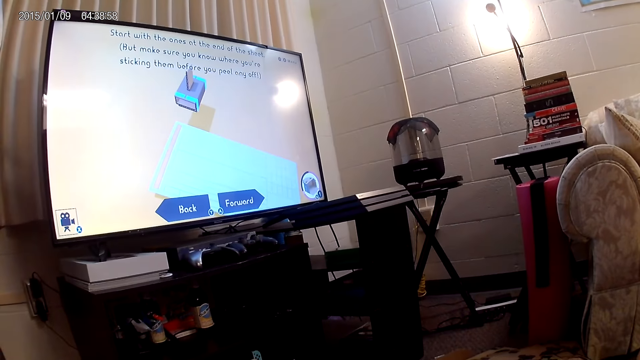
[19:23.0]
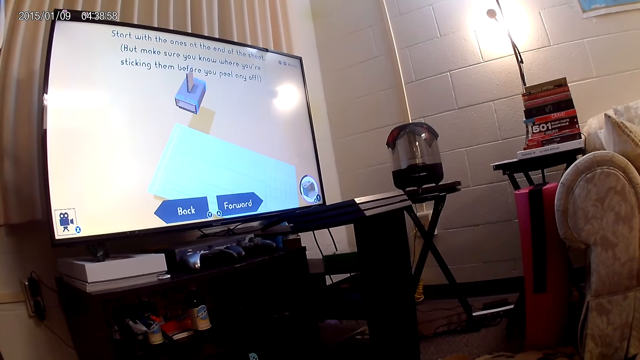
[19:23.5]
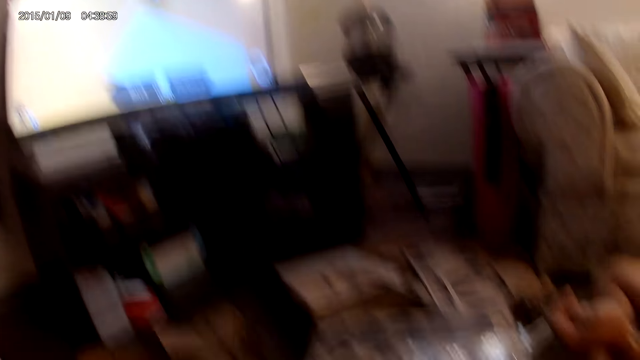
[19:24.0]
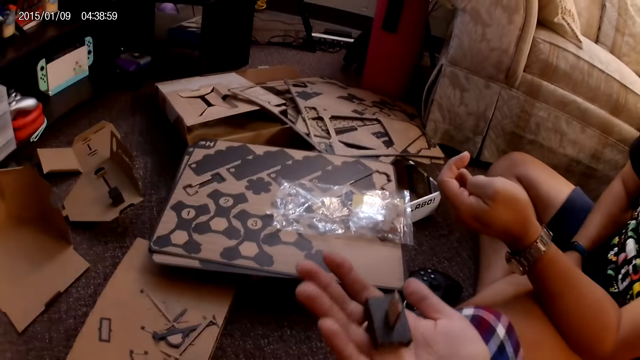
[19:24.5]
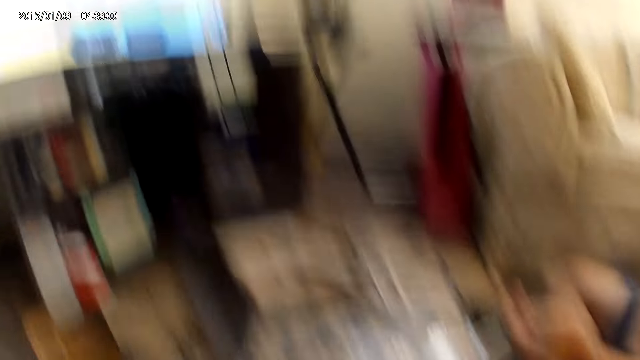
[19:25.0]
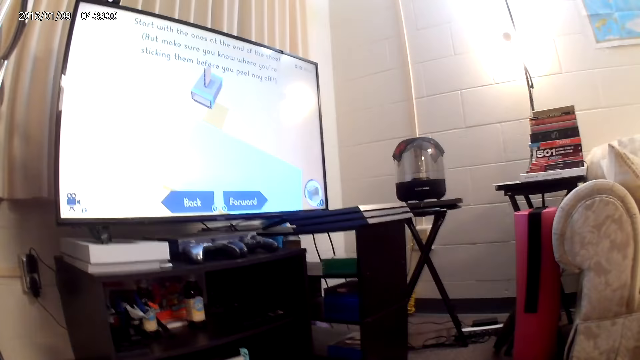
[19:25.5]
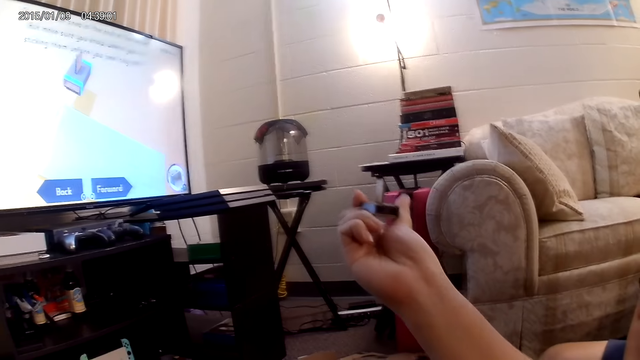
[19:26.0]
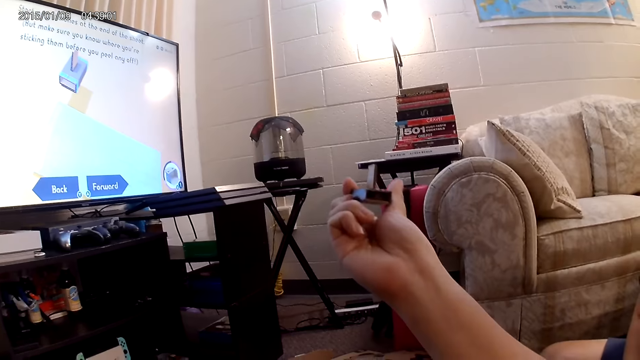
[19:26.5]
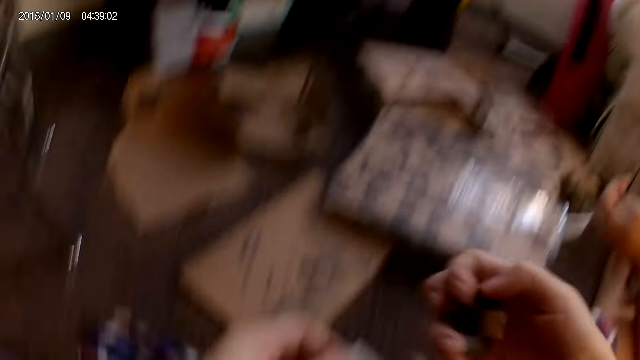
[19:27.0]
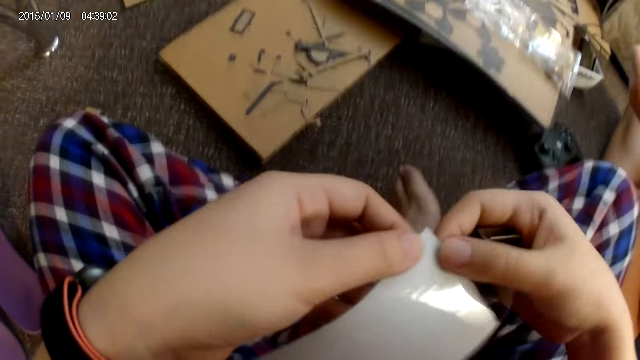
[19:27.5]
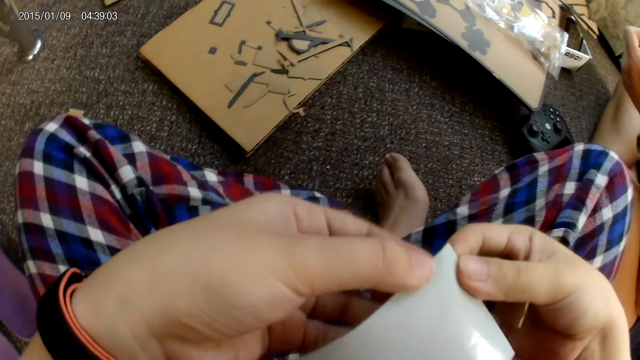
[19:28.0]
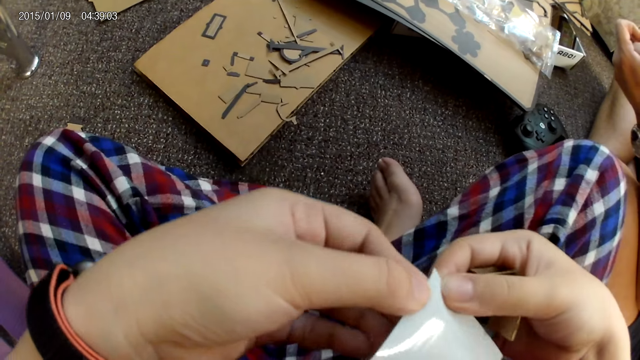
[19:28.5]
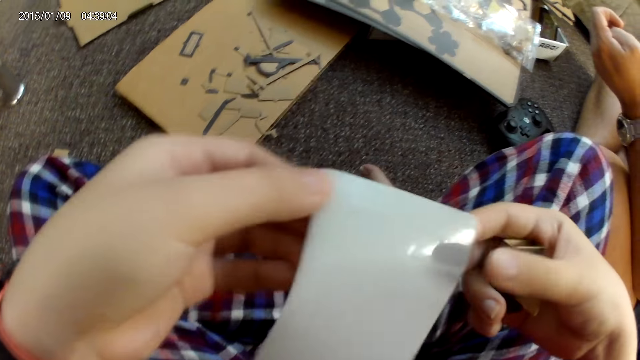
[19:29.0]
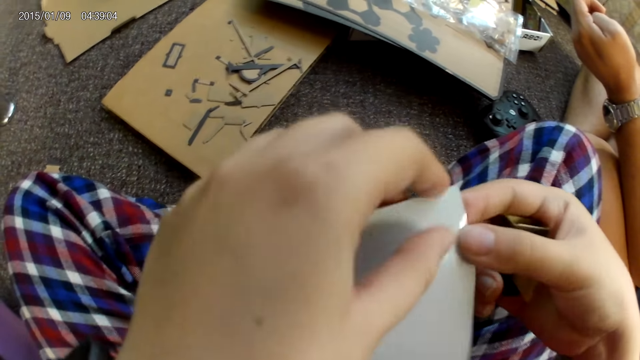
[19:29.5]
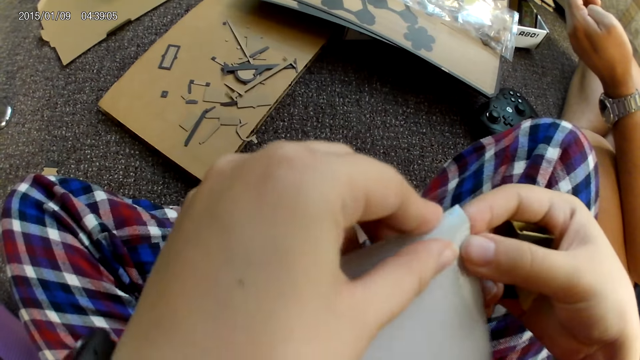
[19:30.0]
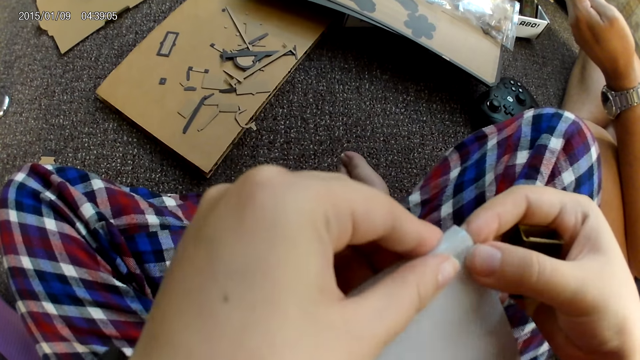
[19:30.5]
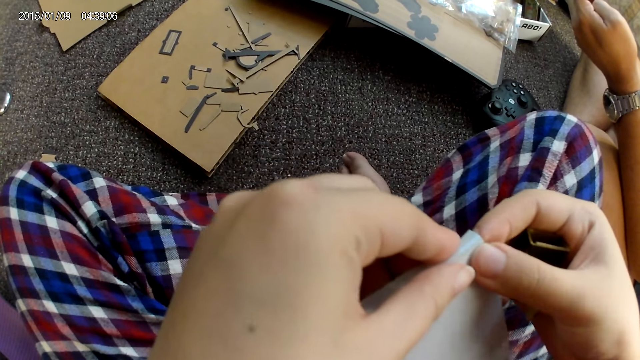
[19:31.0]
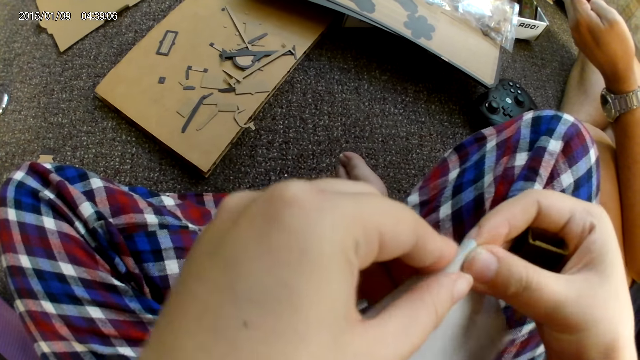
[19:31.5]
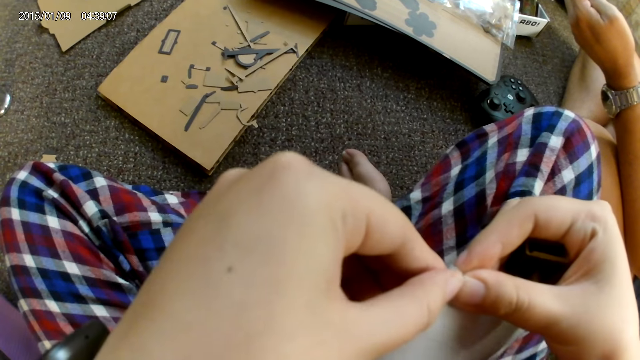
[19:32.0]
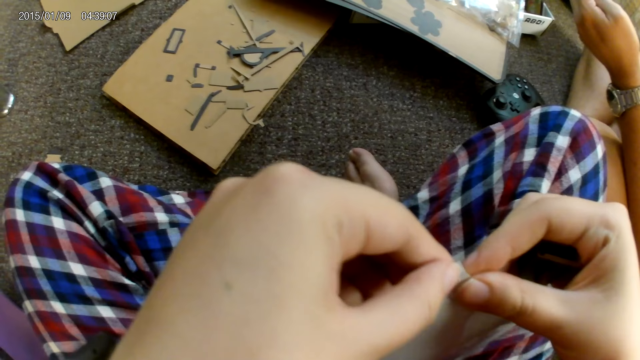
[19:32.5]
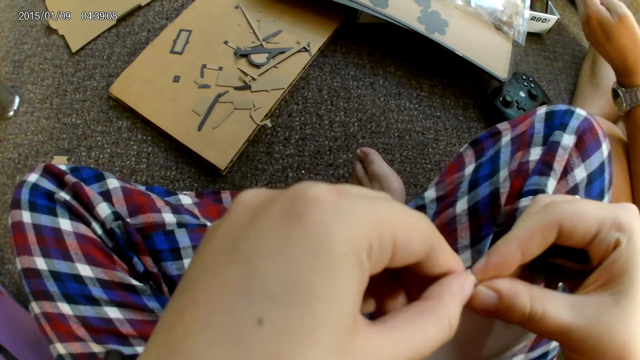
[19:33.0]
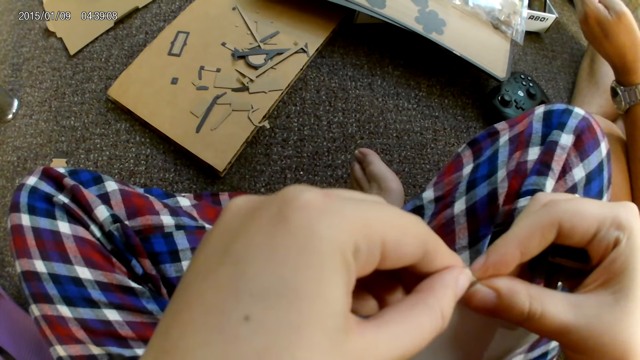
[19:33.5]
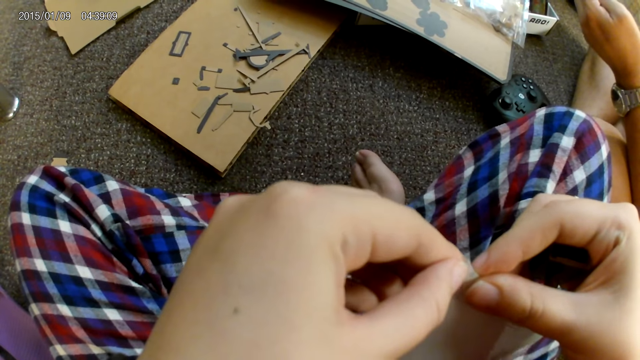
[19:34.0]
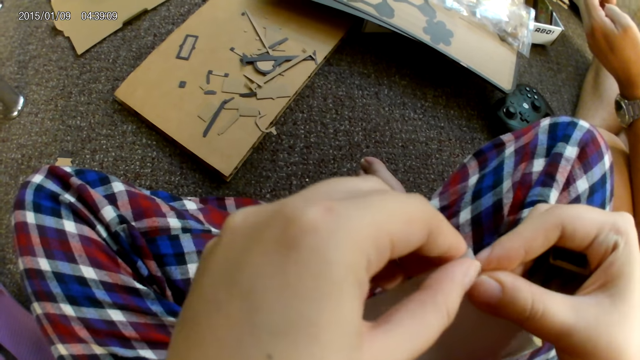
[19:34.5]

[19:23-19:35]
The camera wearer looks at the box. She holds the cardboard with her right hand. She lifts the cardboard up with her right hand. She holds the sticker with both hands. She checks the box.

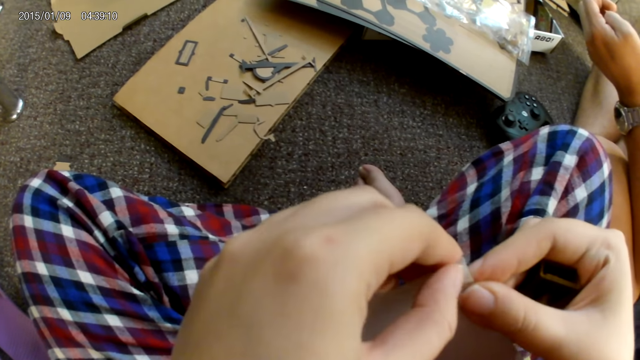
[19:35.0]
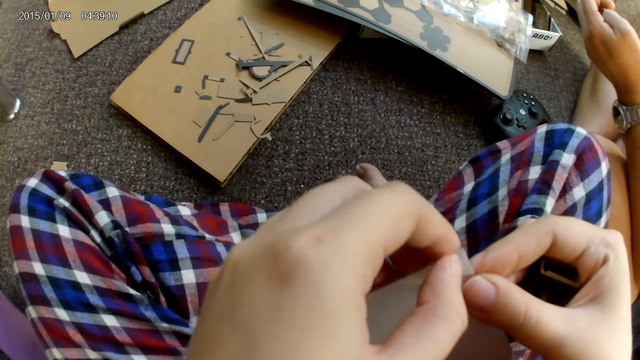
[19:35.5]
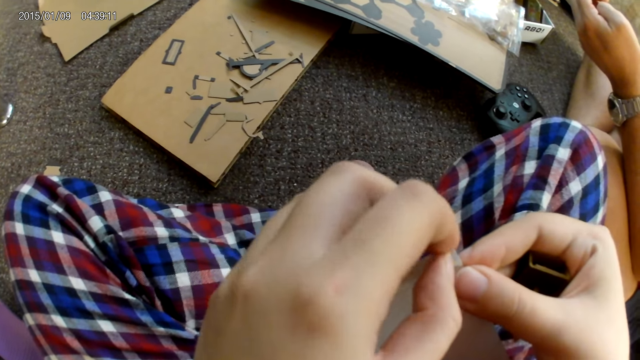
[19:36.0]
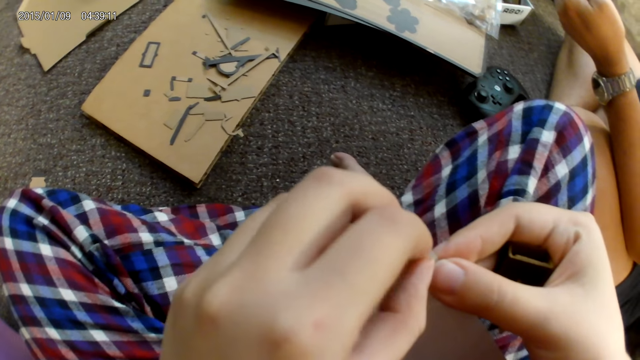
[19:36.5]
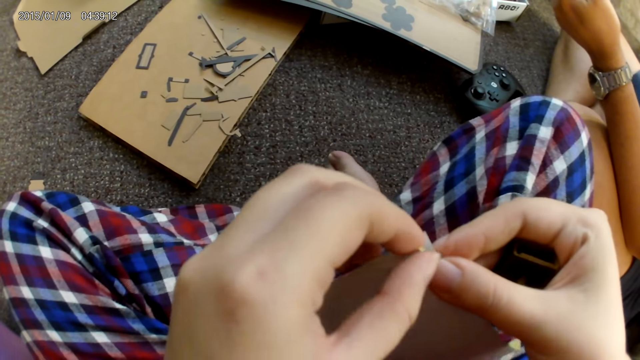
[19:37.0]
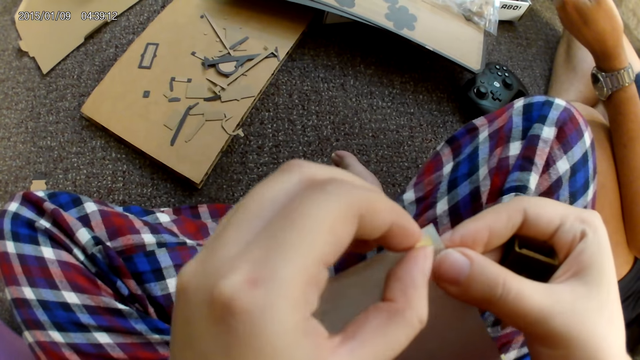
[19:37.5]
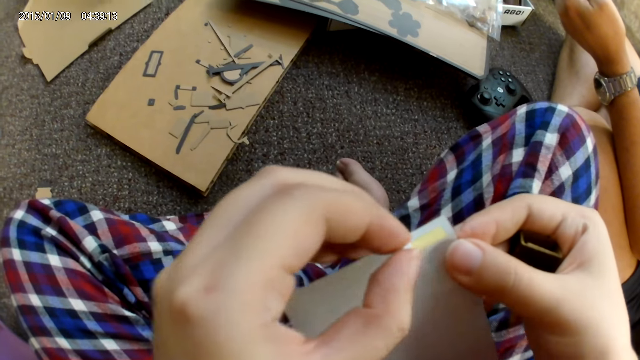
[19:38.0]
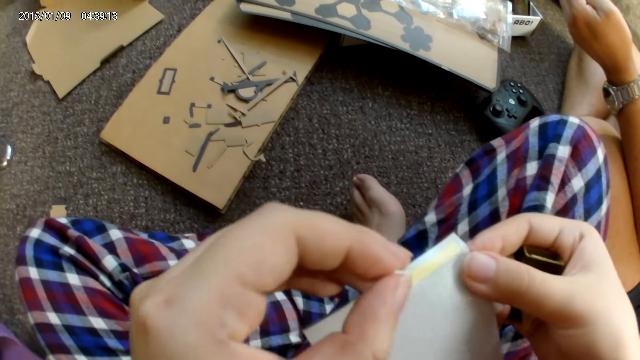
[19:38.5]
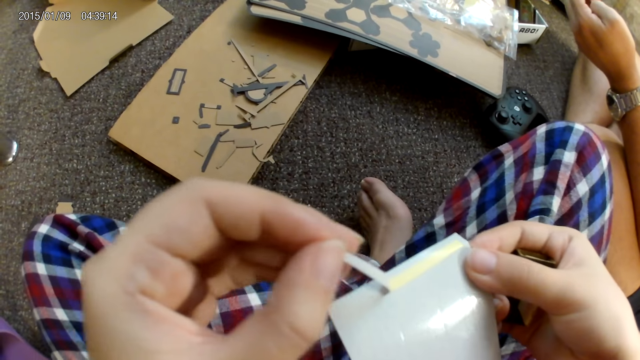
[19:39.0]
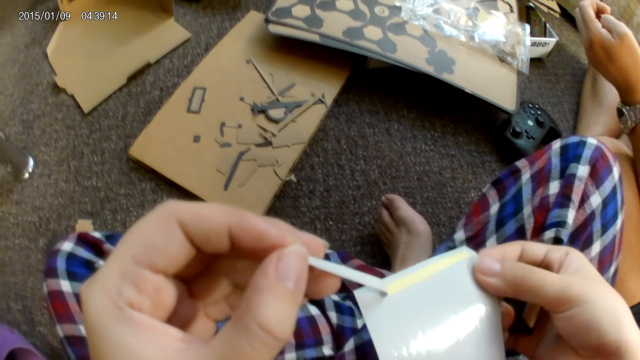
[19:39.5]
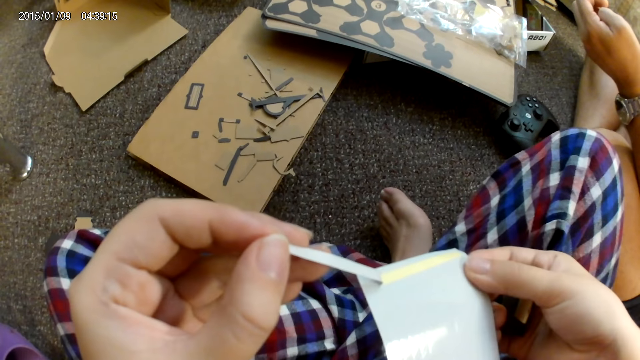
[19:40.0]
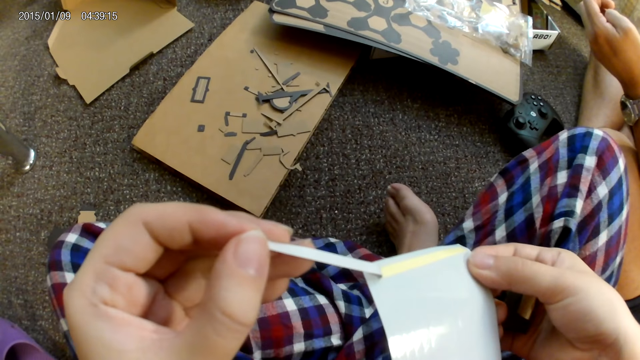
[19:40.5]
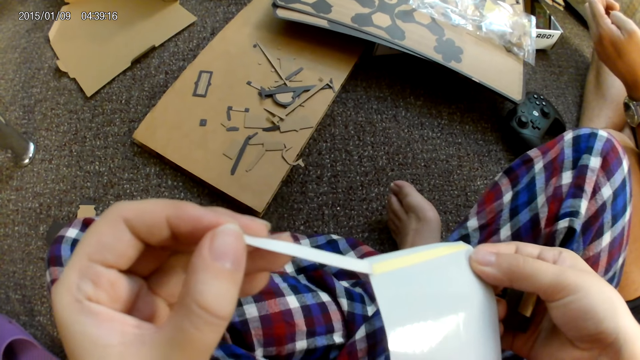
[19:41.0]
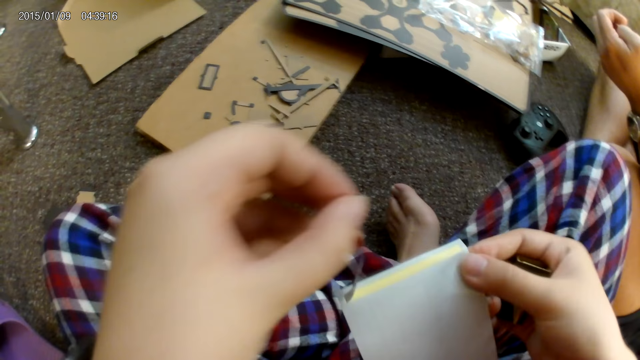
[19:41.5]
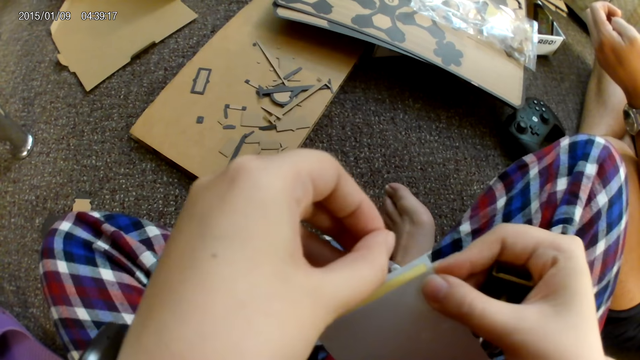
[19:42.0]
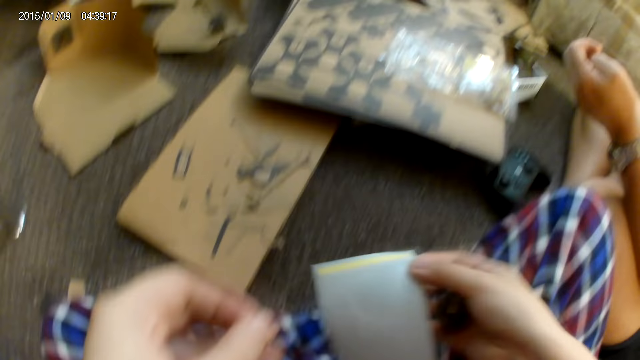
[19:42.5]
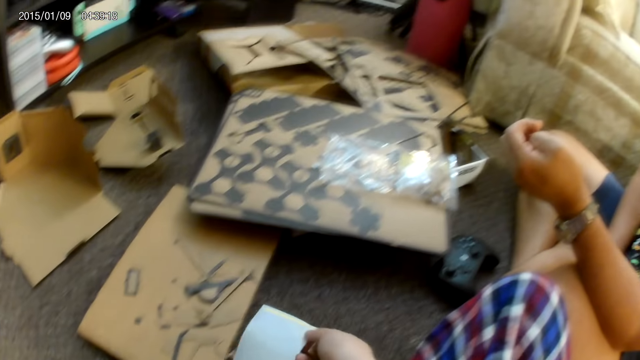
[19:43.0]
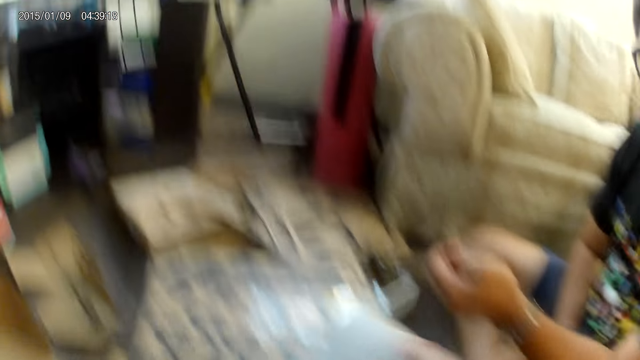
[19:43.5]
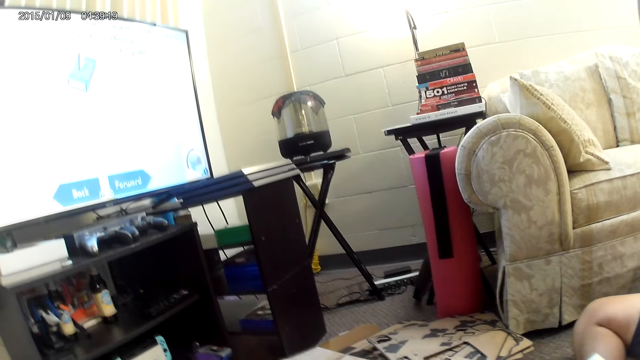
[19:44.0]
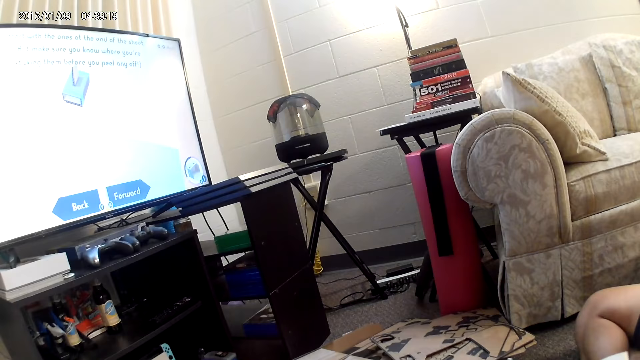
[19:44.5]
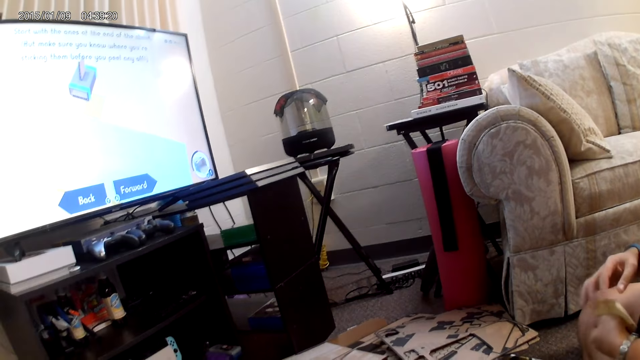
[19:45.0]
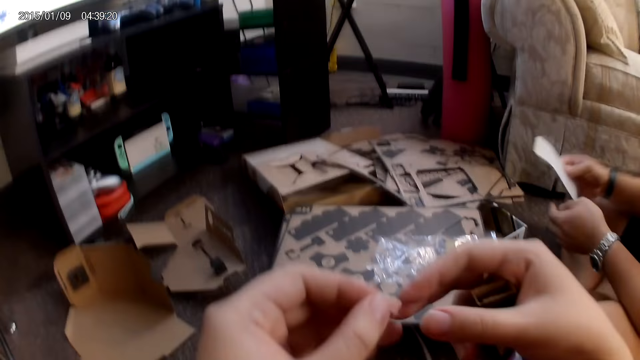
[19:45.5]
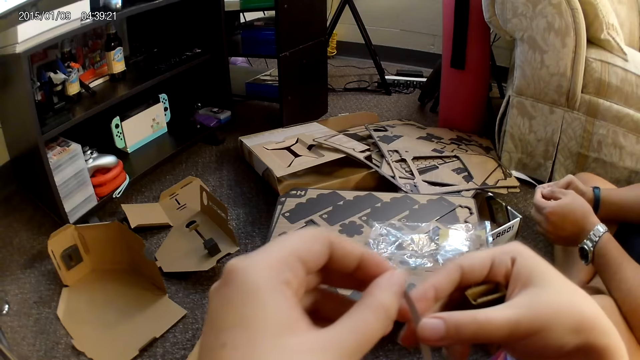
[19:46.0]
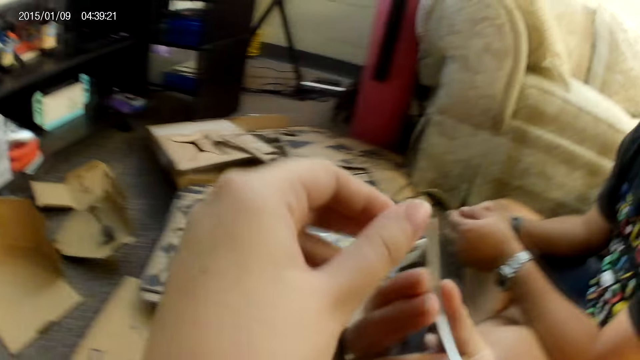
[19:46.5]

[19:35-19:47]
The camera wearer removes a plaster from the sticker with both hands. She gives a man the sticker with her right hand. The man passes the sticker from his left hand to his right hand.
